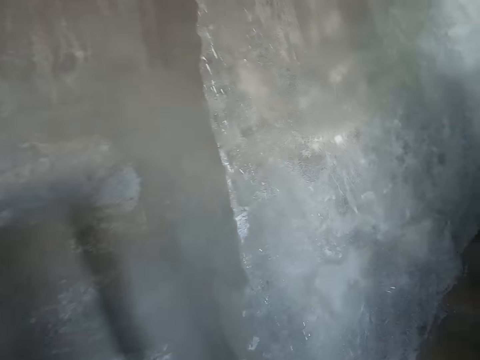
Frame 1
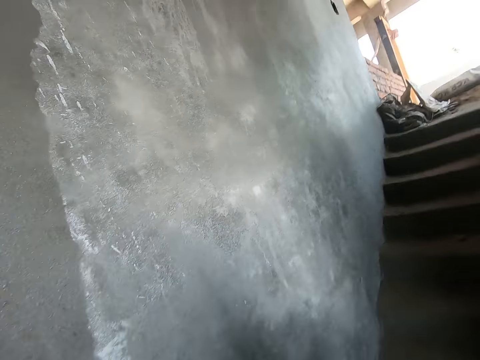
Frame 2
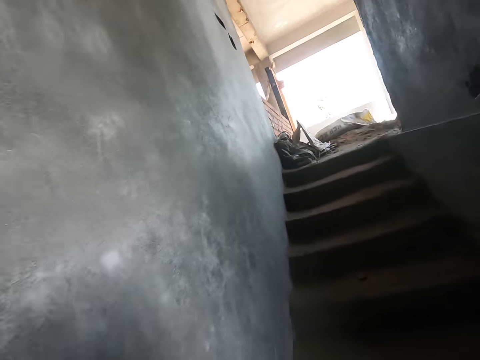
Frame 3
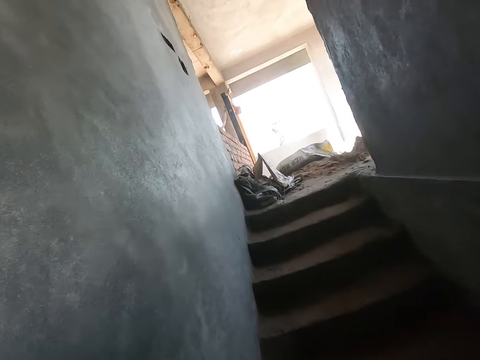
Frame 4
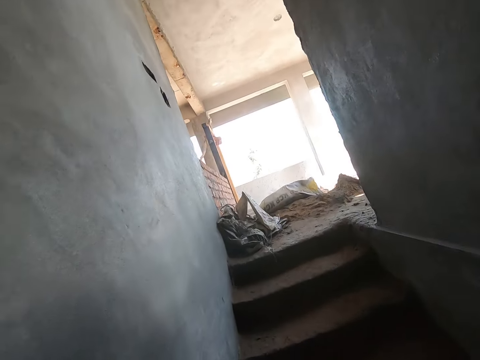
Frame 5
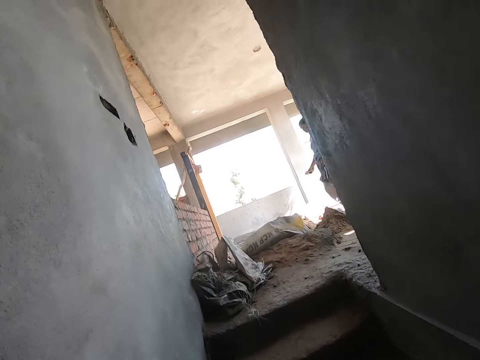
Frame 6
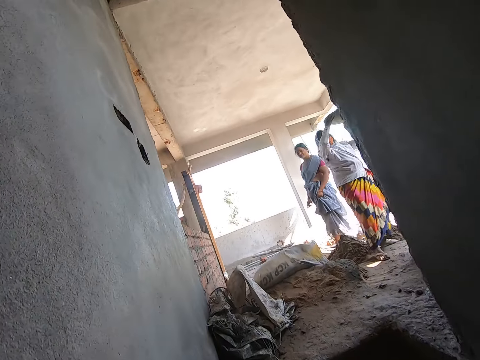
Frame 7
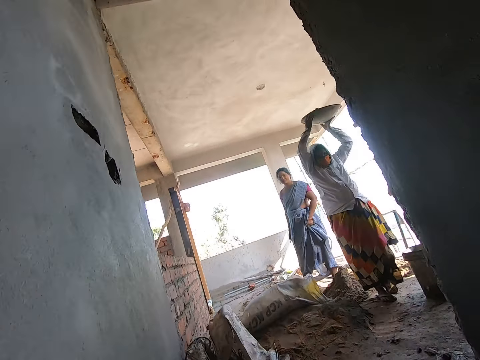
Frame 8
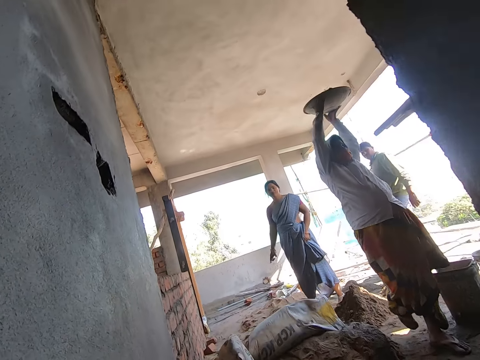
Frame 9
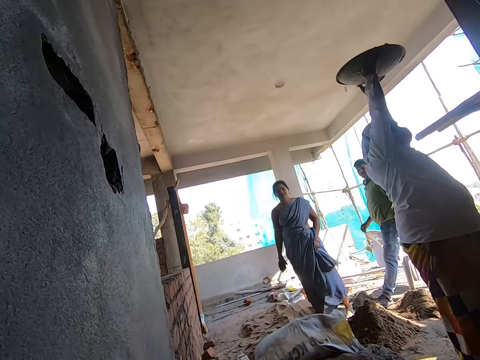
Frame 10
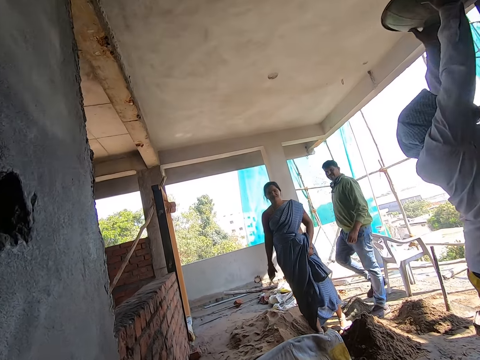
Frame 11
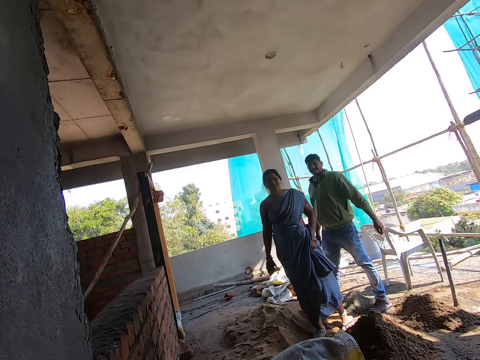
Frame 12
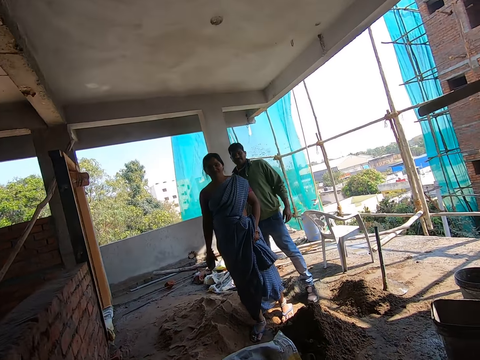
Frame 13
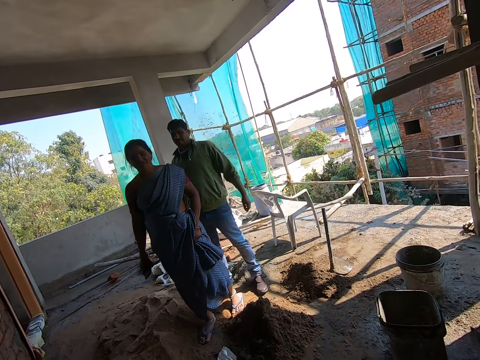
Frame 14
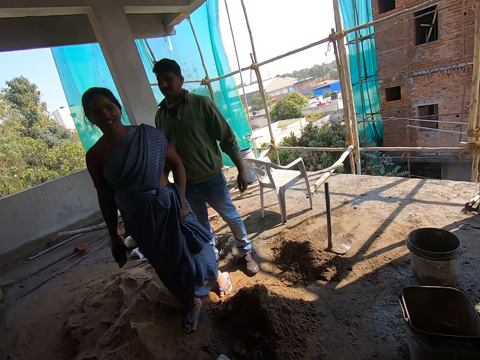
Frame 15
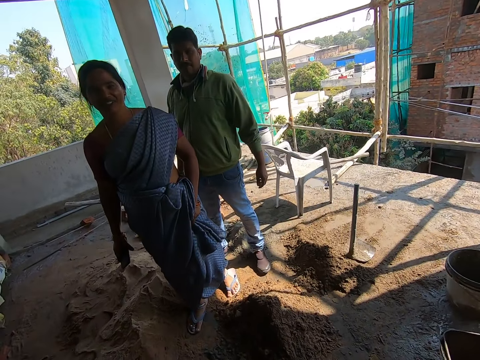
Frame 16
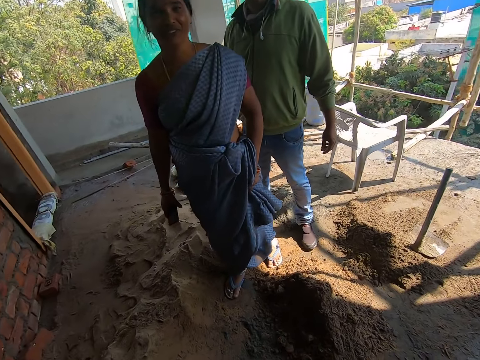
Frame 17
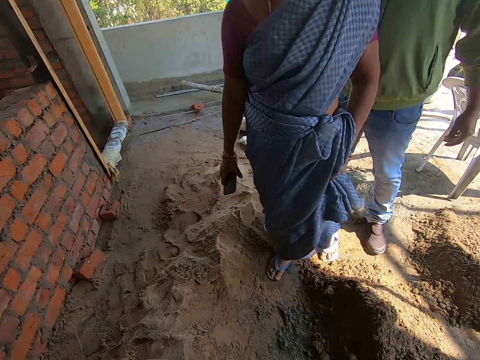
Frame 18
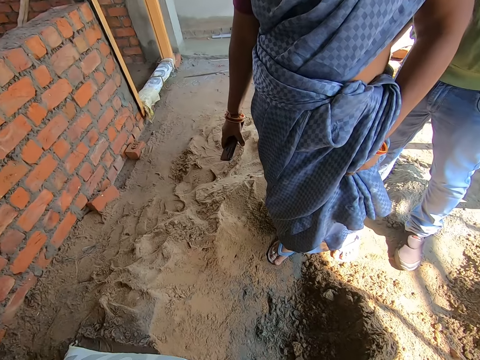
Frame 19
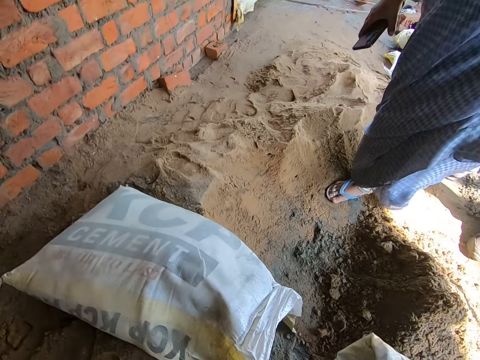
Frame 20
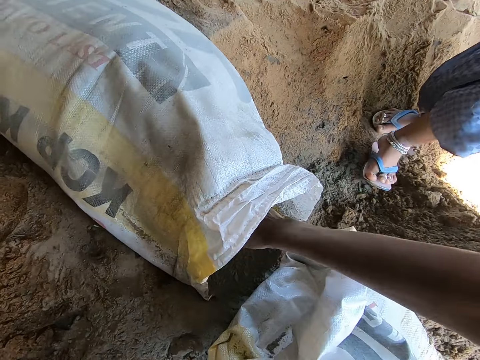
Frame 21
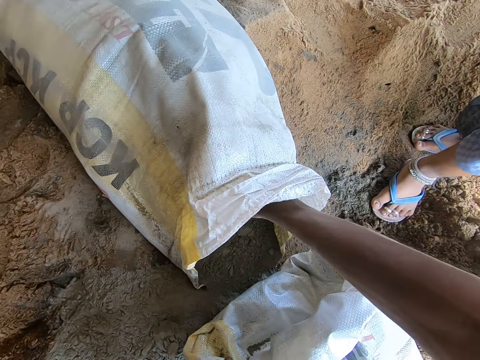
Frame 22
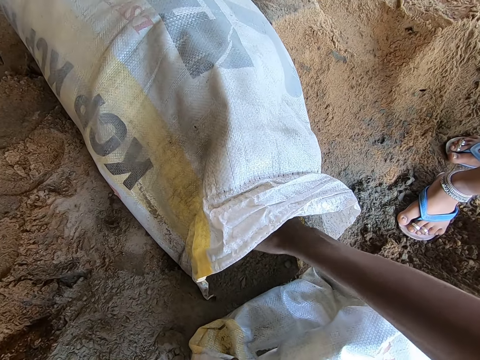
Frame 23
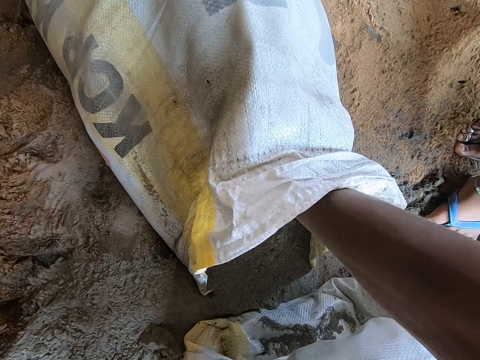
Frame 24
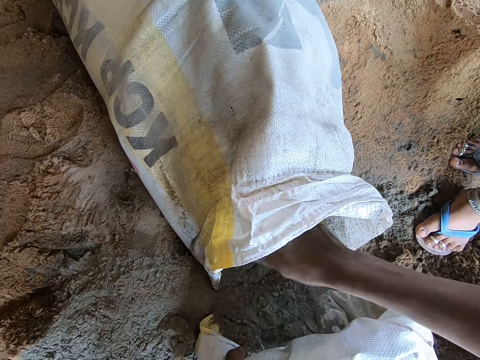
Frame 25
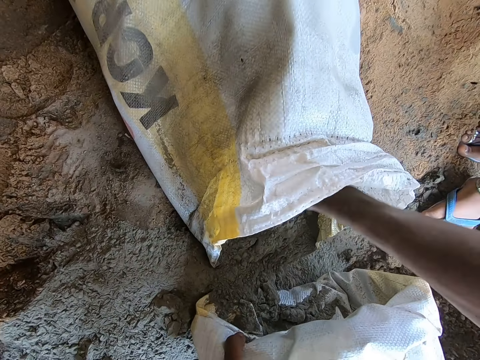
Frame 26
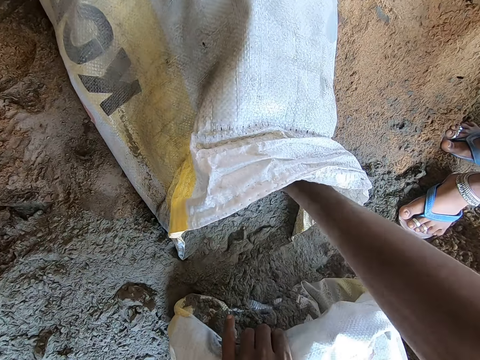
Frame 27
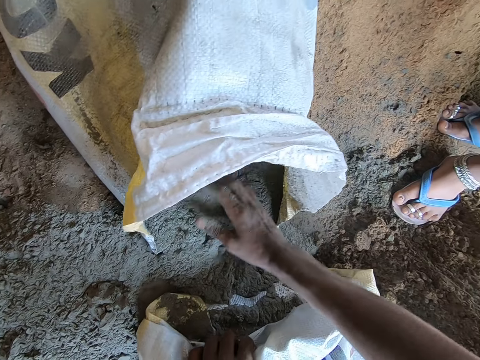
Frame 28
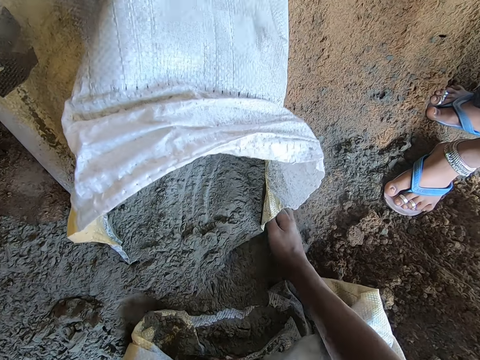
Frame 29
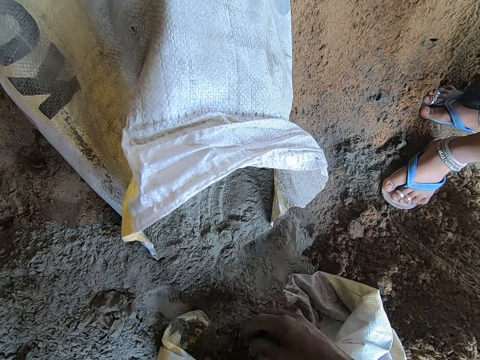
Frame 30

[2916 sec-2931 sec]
The camera wearer interacts with a woman. The woman interacts with the camera wearer. He pours cement into a sack with his right hand.

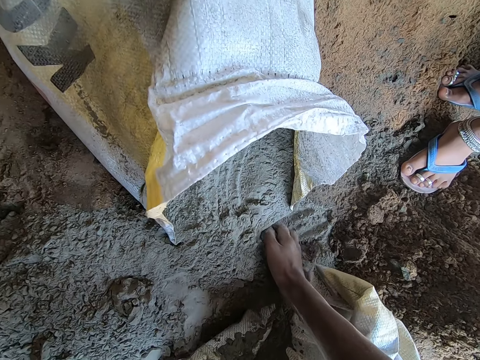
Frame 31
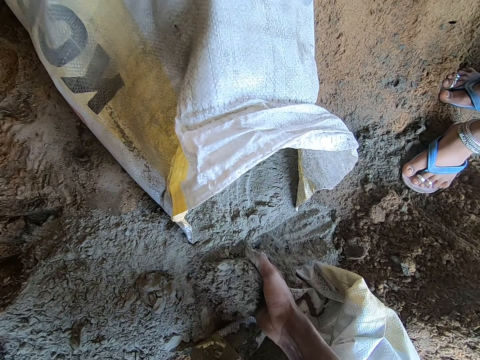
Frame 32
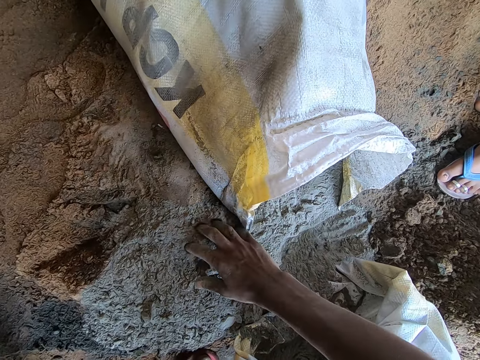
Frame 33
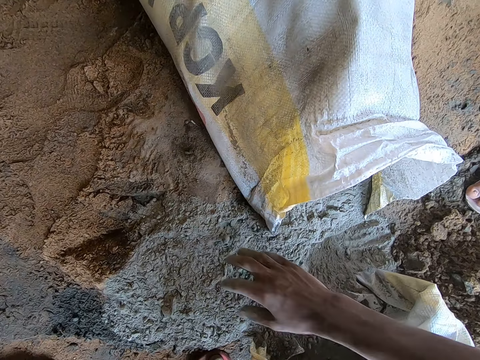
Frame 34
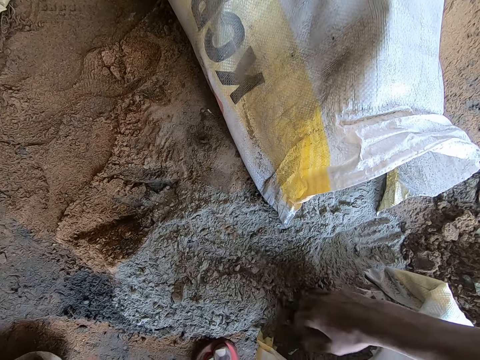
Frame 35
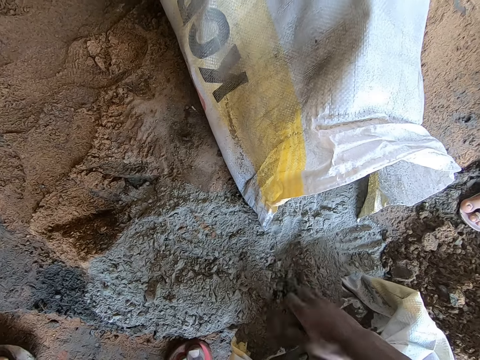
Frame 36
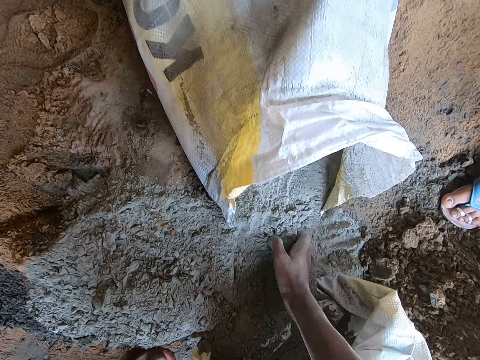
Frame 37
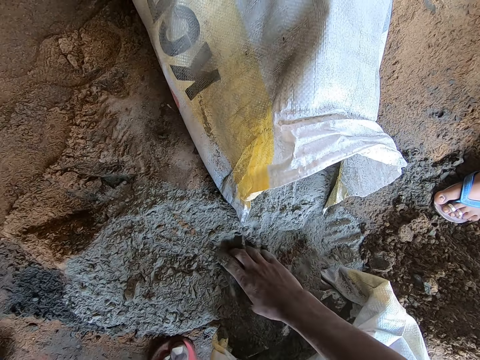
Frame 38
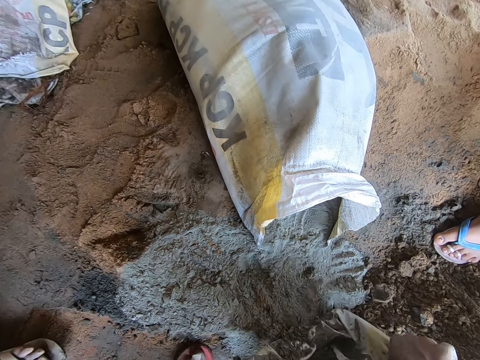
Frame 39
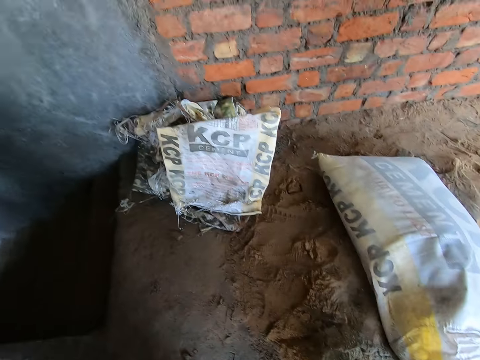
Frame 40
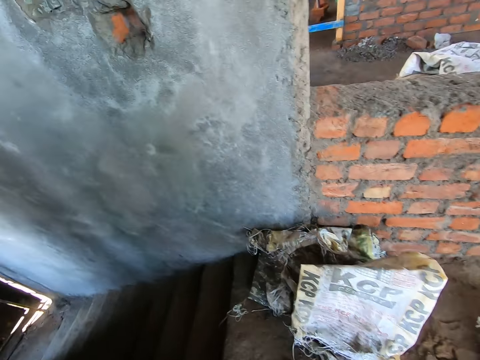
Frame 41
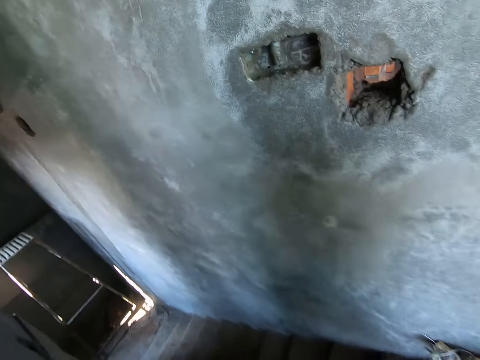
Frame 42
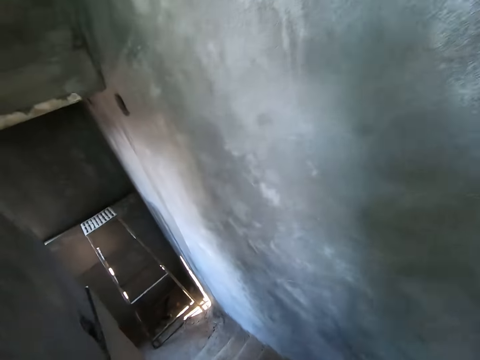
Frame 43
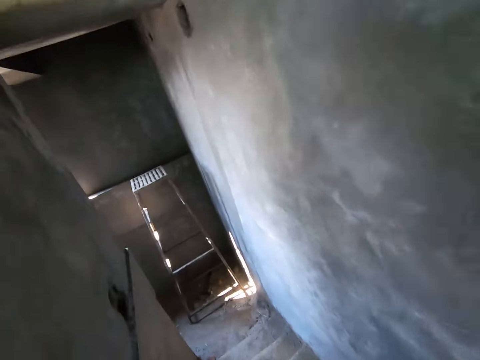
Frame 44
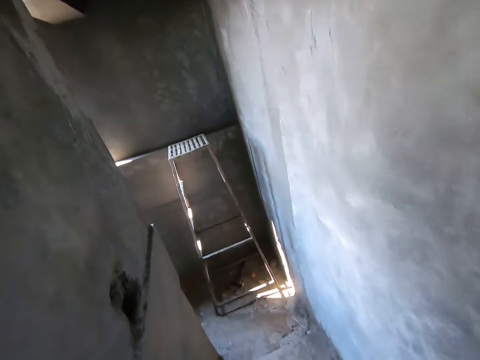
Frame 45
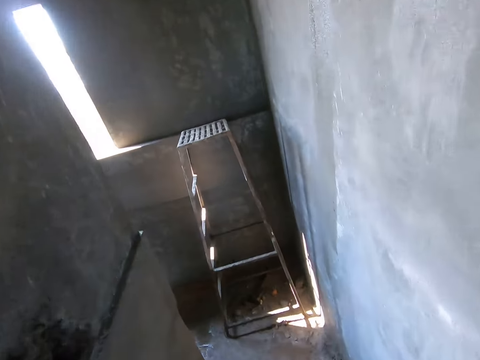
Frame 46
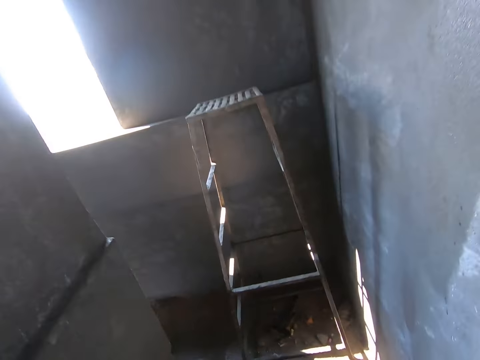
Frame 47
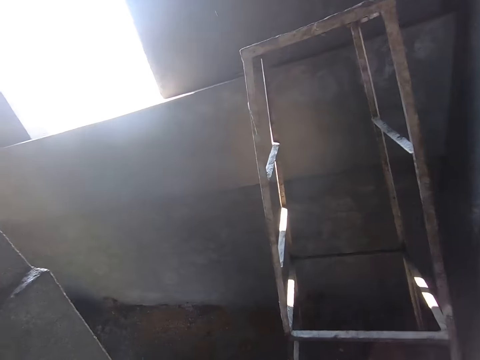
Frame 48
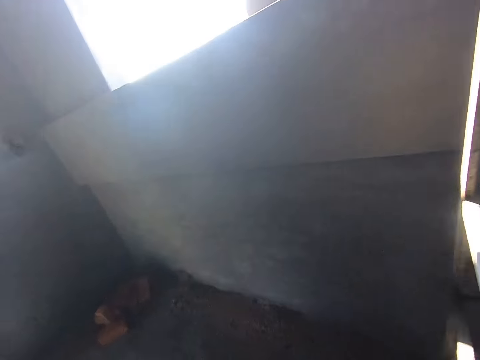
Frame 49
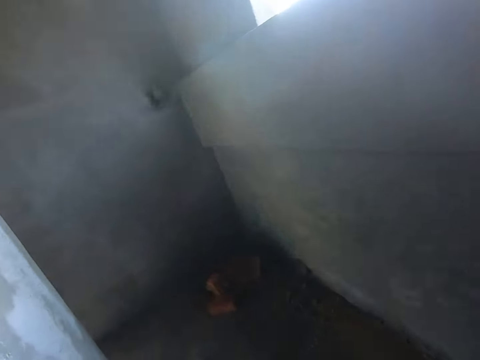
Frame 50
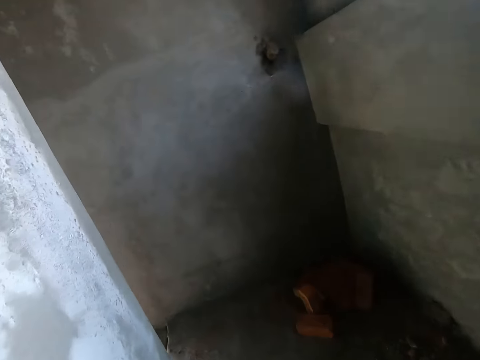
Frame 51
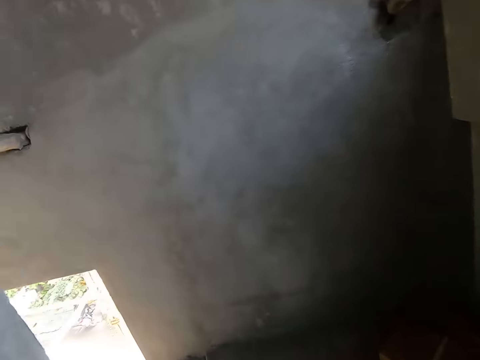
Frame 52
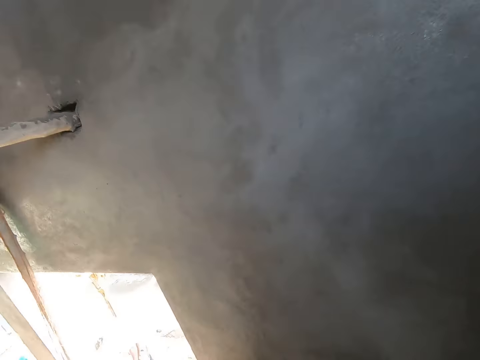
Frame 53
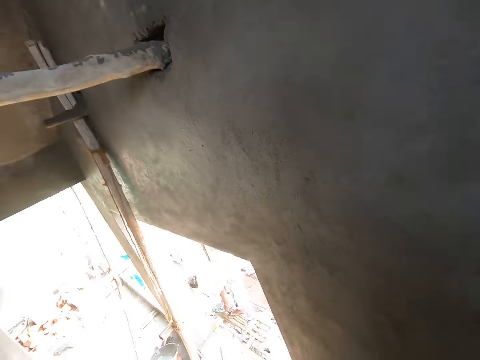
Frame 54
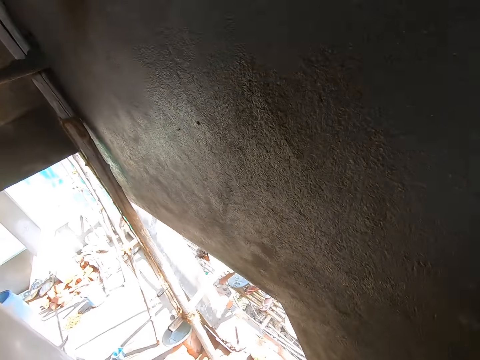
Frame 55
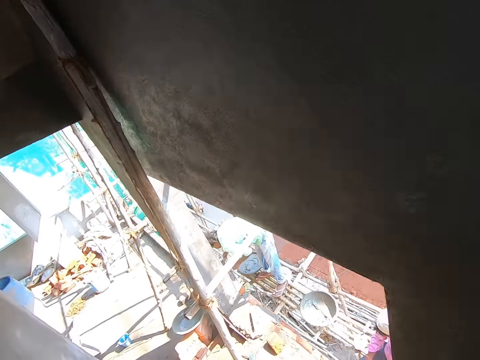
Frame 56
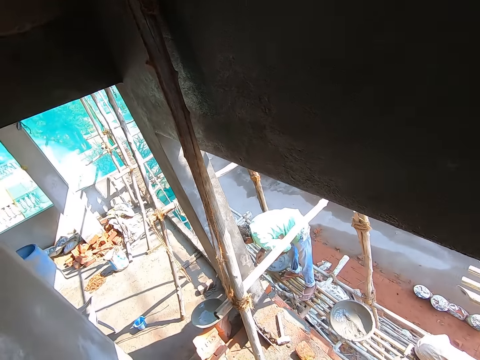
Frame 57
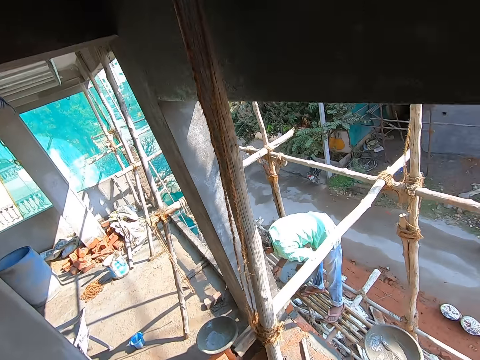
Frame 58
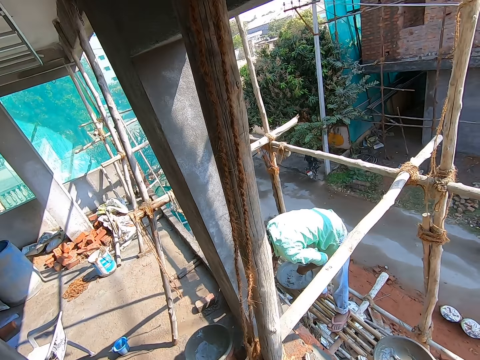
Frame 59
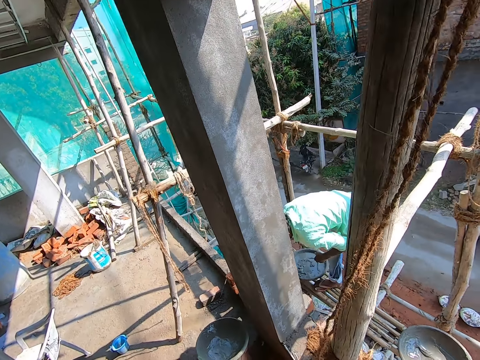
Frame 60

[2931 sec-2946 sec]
The camera wearer carries the sack with both hands. They walk.
